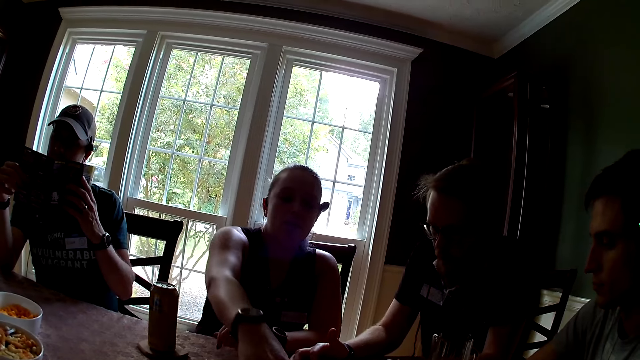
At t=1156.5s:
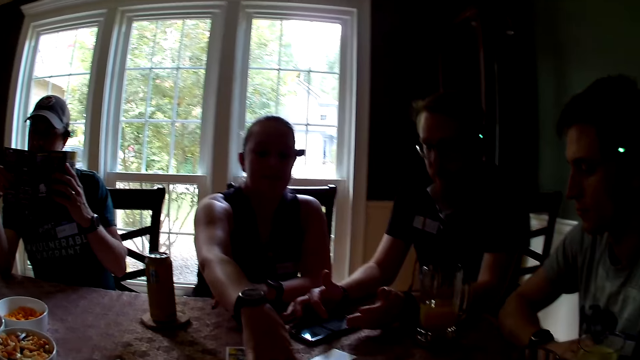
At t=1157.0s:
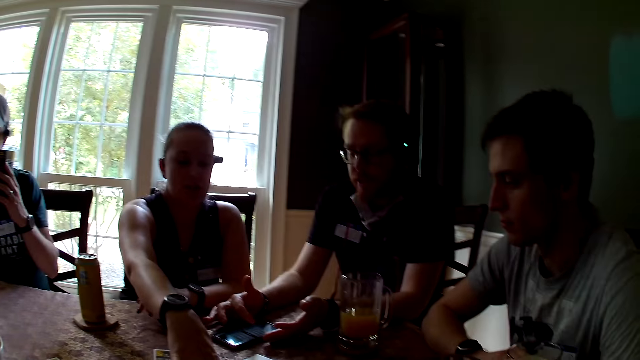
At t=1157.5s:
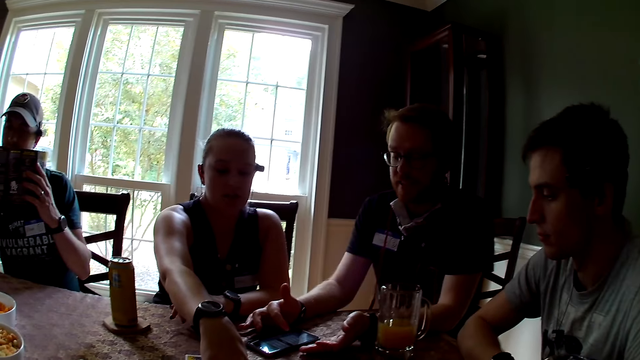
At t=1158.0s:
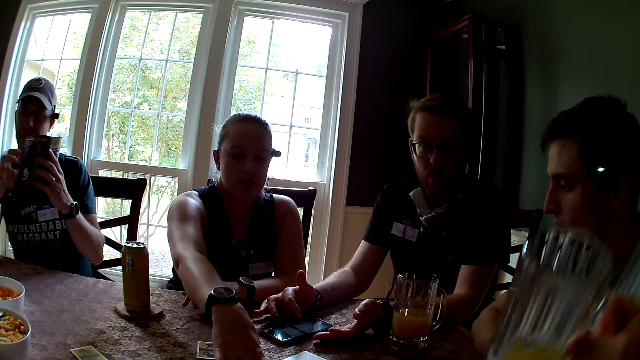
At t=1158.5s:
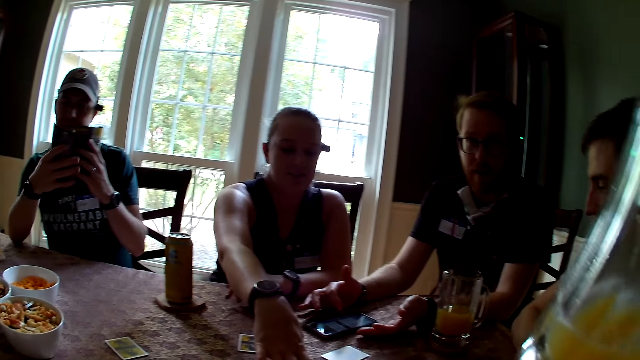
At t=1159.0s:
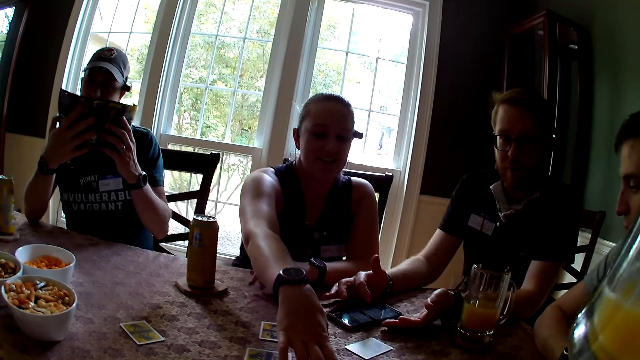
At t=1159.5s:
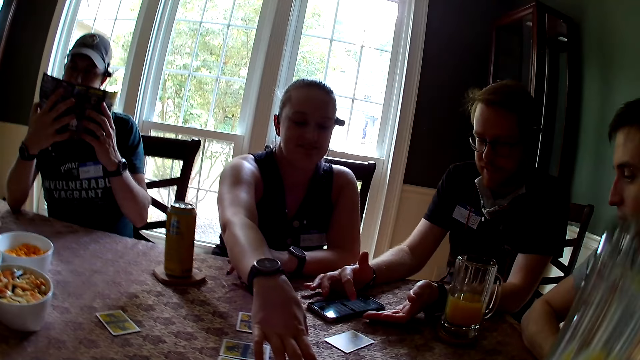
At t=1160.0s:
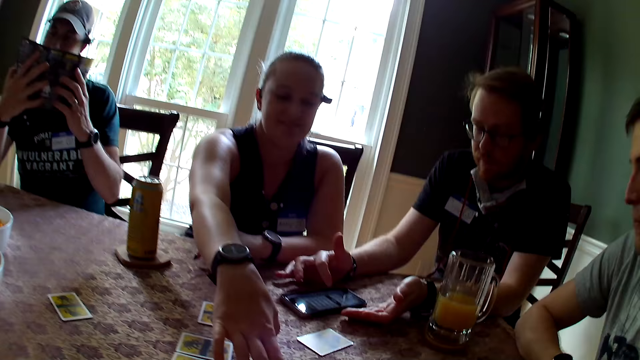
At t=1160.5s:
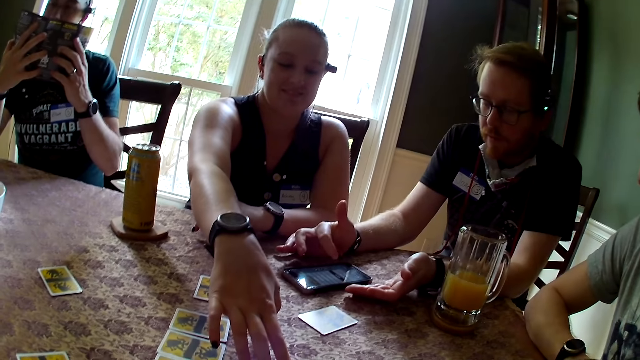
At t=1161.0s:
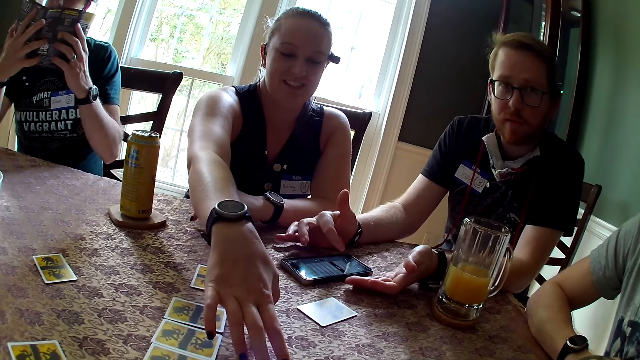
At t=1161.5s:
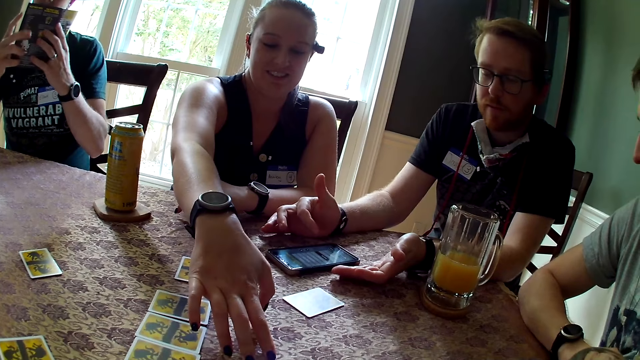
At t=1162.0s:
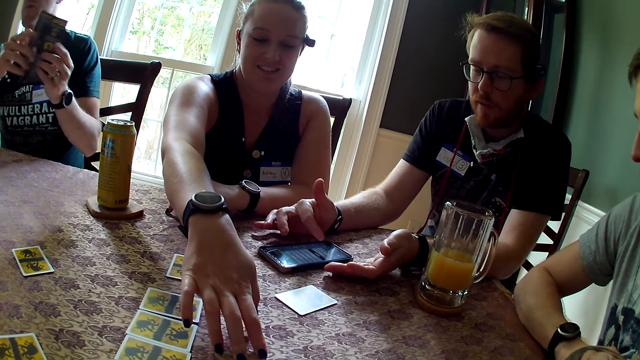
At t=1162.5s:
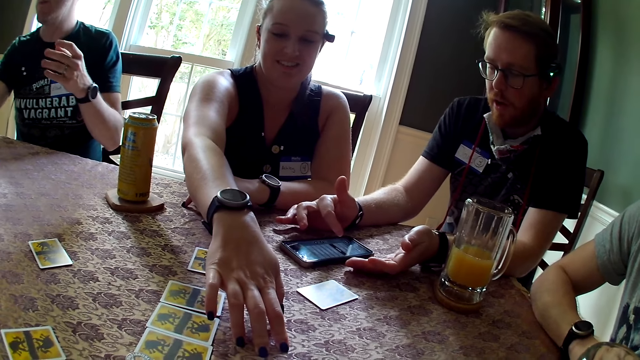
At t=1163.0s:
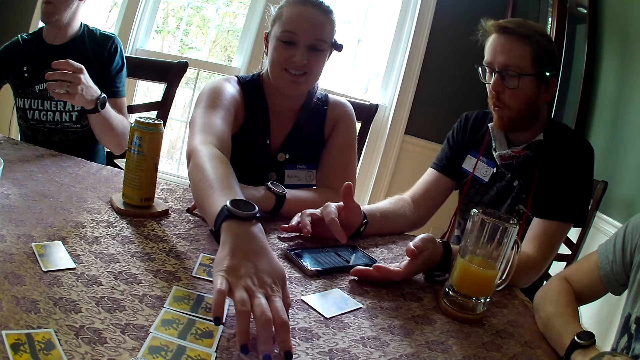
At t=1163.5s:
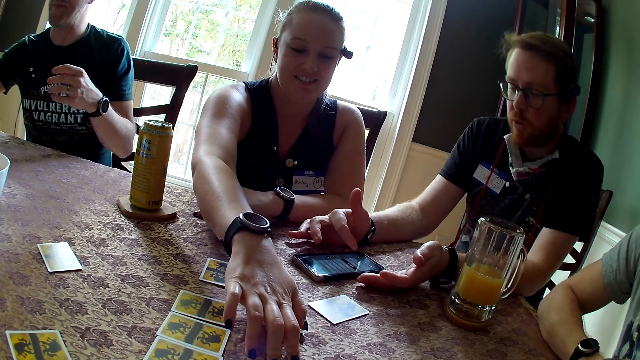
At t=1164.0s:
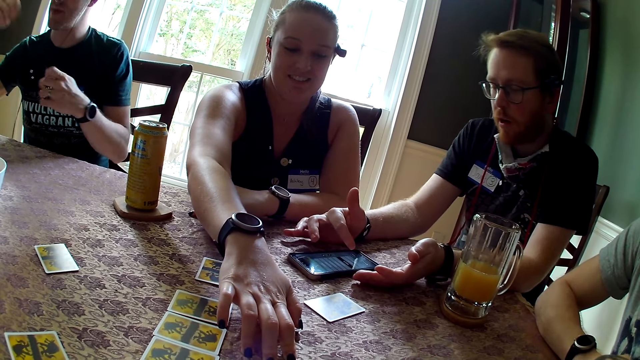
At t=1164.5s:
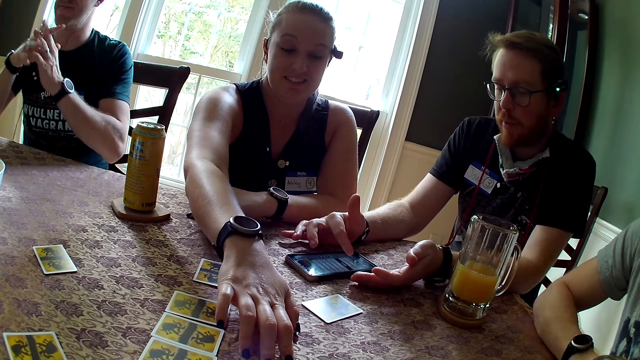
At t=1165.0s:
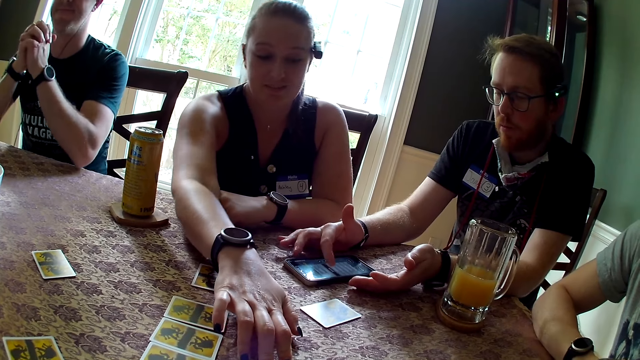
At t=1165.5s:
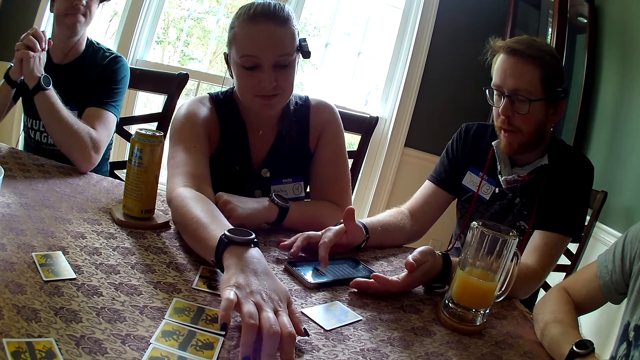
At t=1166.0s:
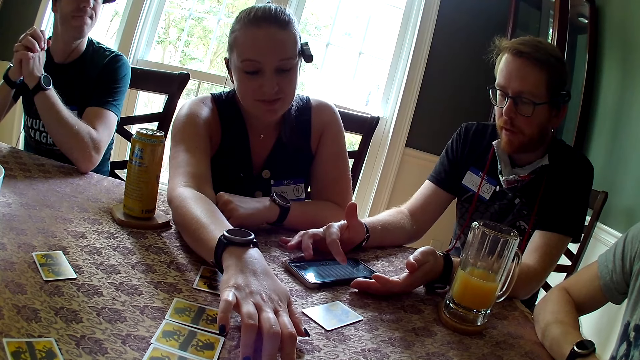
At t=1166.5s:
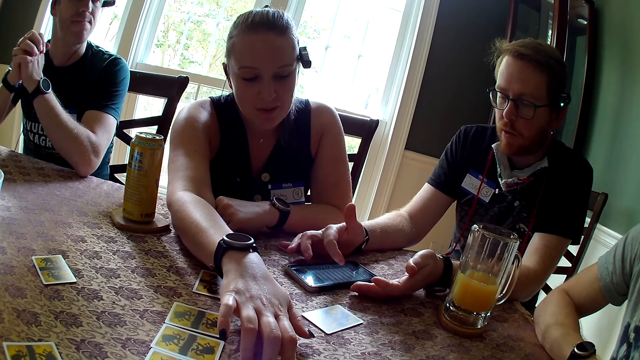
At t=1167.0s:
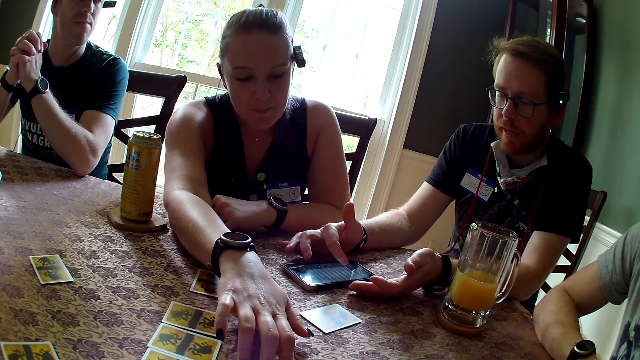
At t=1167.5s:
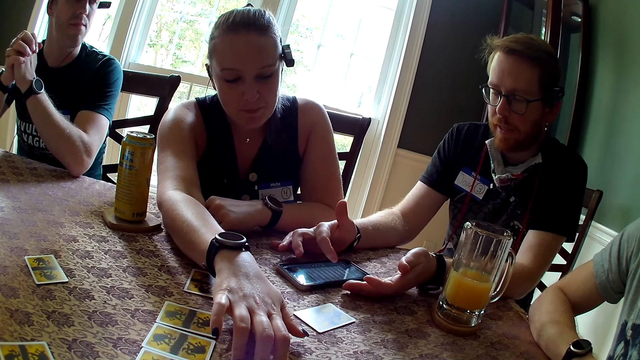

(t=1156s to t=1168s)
A woman touches a card on the table with her right hand. The camera wearer drinks juice from a cup in her right hand. She takes a glass of drink. A man closes the manual with both hands and drops the manual in the game box with his right hand. Another man scrolls the phone.

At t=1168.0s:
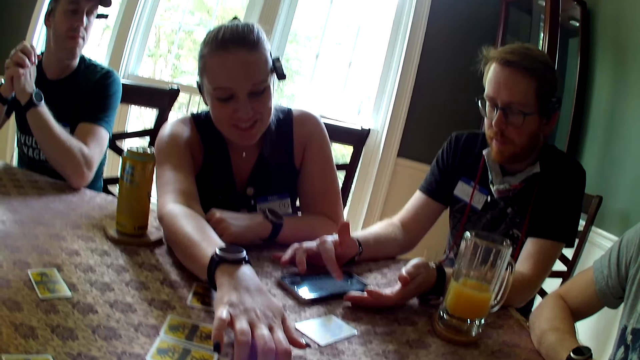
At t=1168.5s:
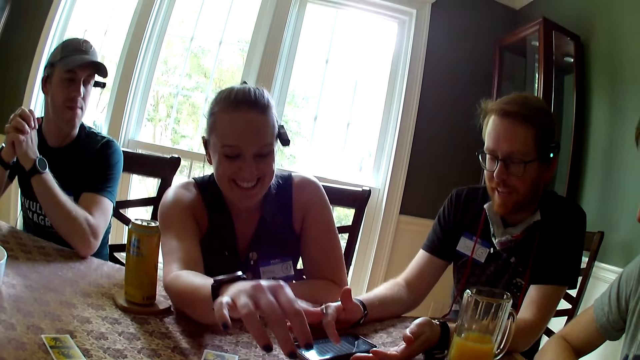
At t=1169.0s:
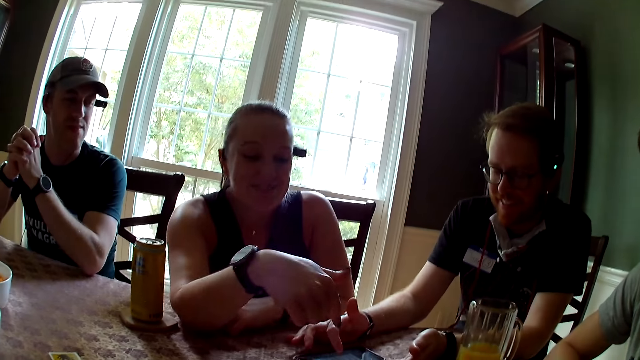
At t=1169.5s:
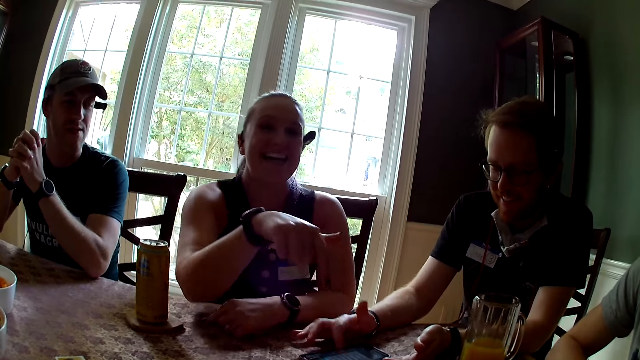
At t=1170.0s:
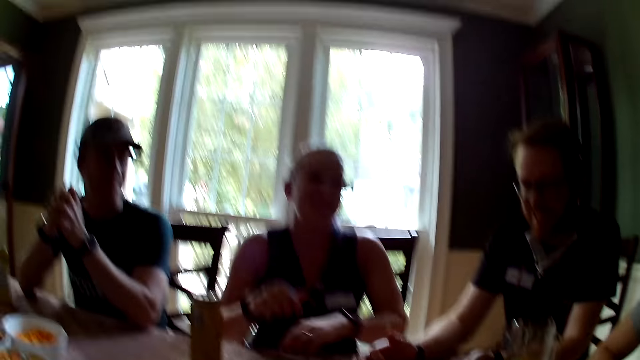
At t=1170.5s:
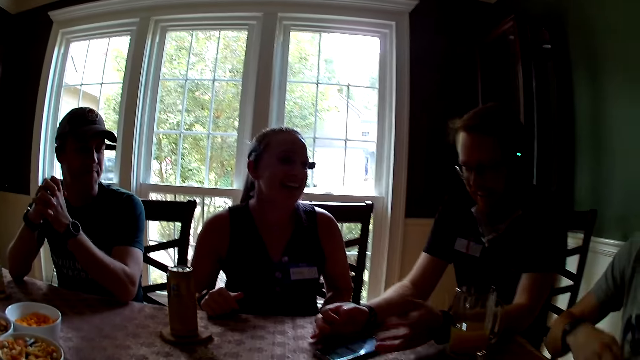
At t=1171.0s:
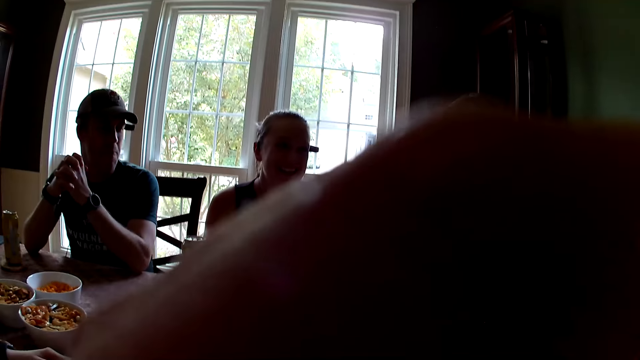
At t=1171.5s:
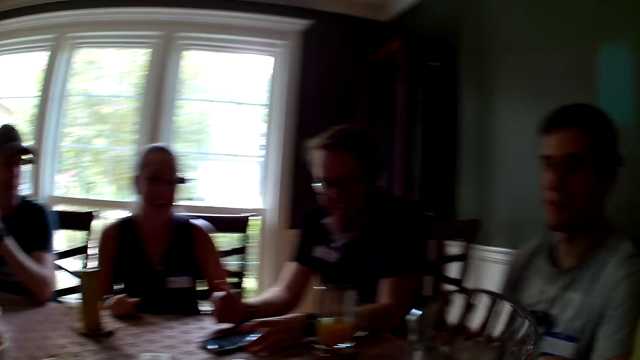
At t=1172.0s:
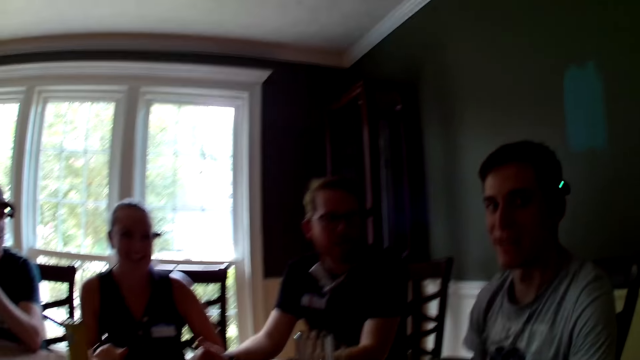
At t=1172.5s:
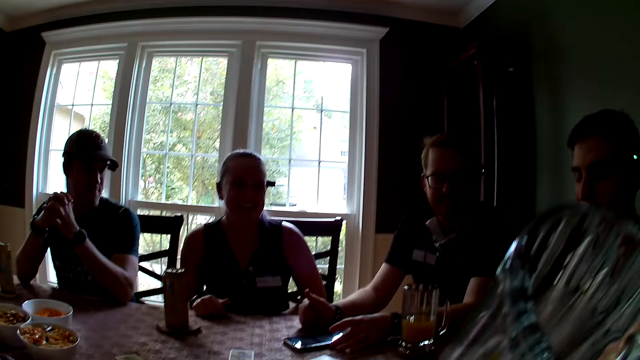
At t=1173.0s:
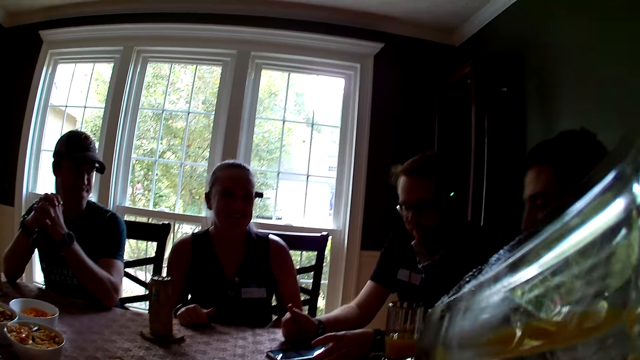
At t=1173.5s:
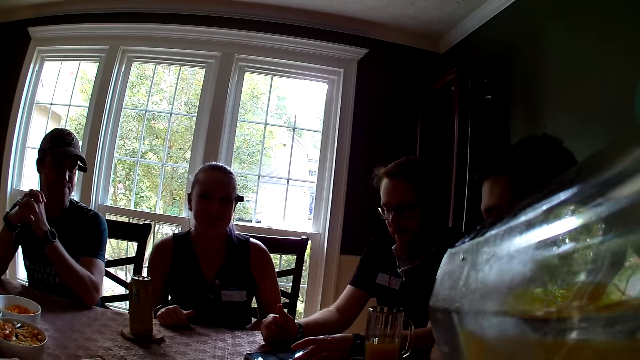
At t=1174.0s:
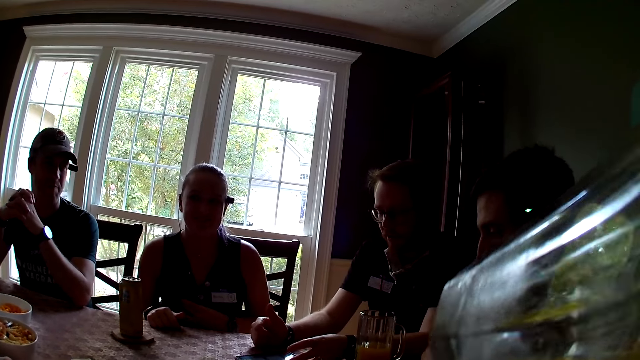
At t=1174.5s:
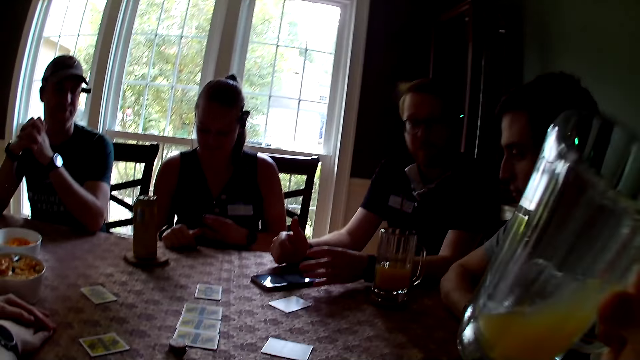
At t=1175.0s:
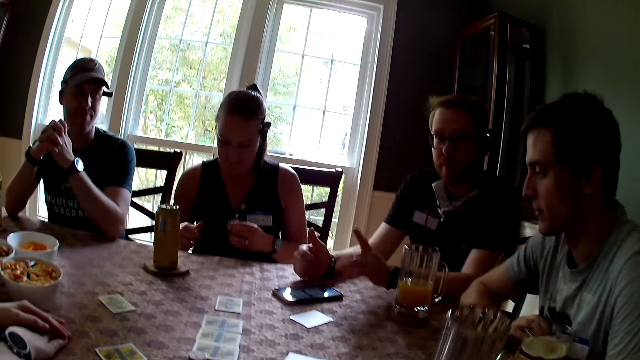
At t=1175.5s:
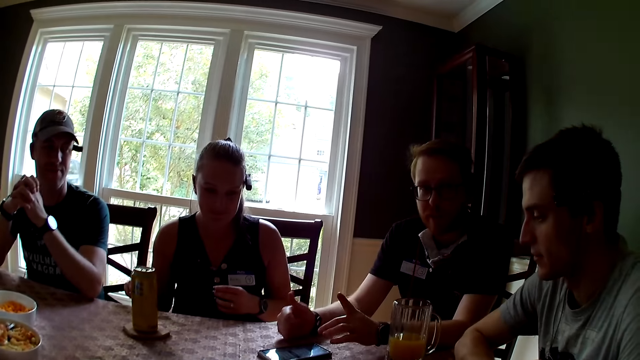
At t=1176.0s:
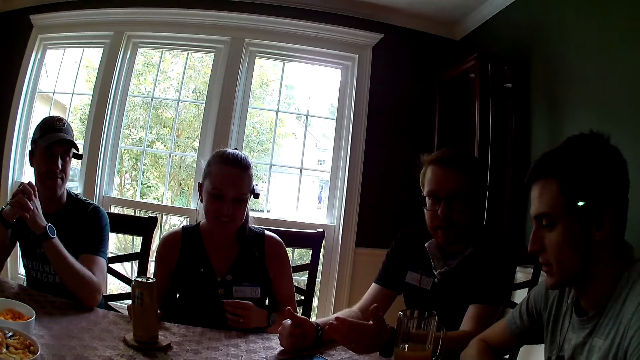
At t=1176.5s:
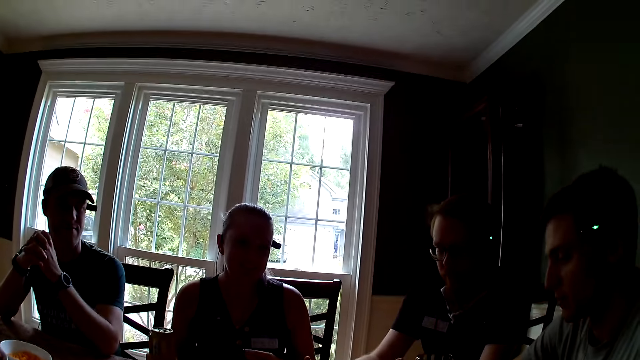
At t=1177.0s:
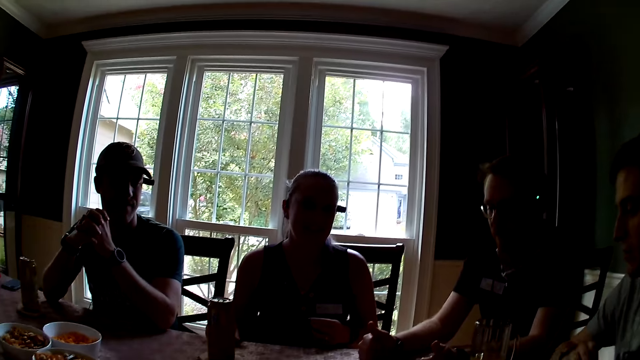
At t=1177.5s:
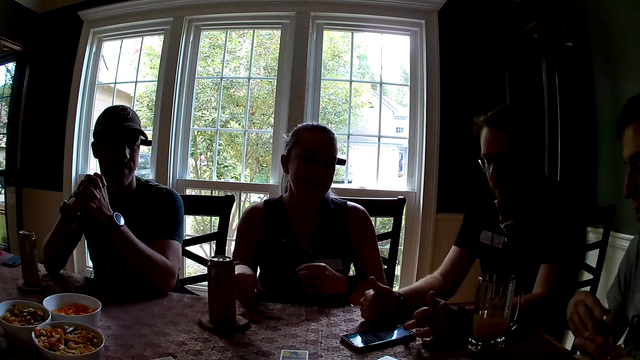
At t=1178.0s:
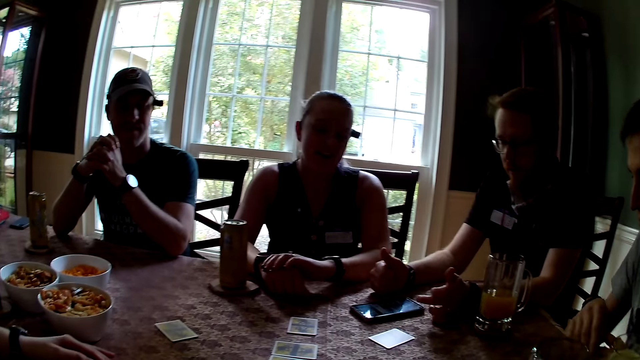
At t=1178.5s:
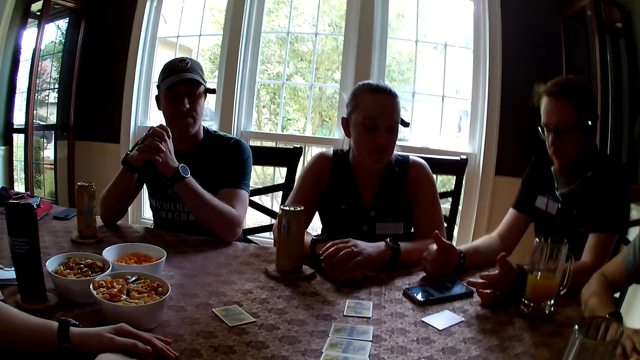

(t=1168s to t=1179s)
The camera wearer drinks juice from the cup in her right hand. She takes a glass of drink. She drops the cup on the table with her right hand.
